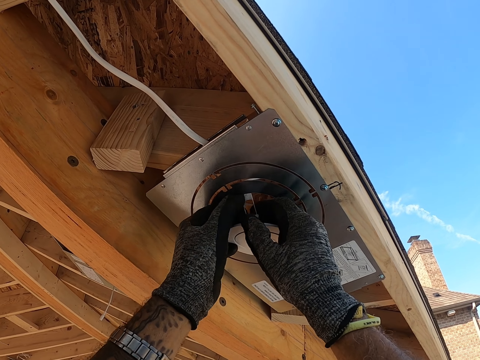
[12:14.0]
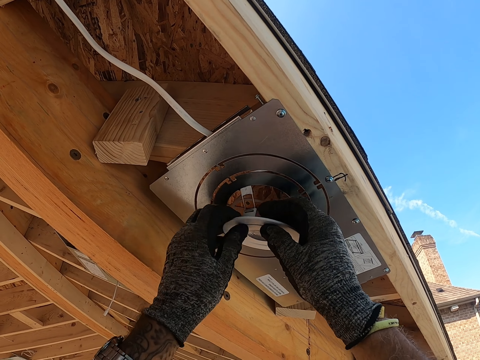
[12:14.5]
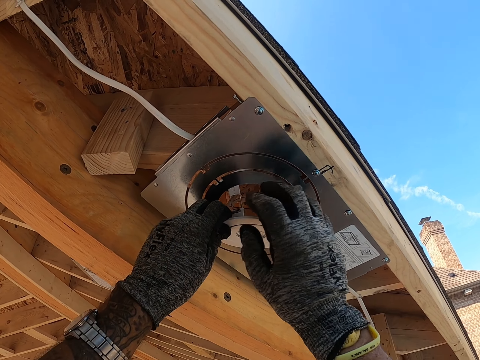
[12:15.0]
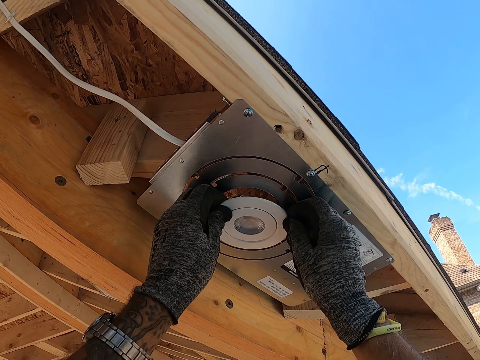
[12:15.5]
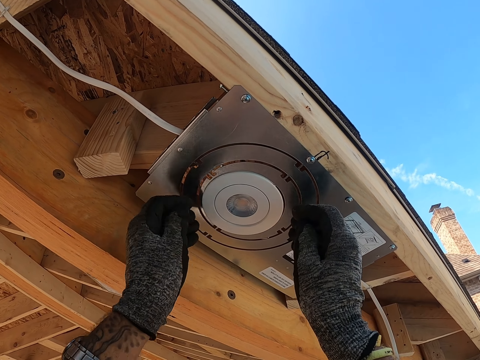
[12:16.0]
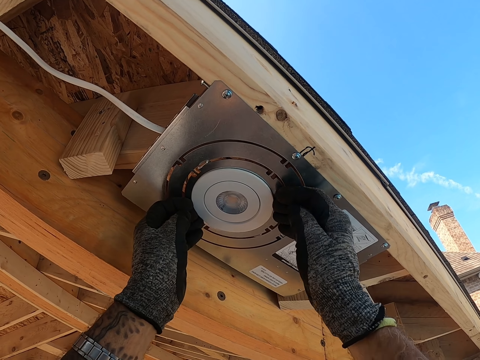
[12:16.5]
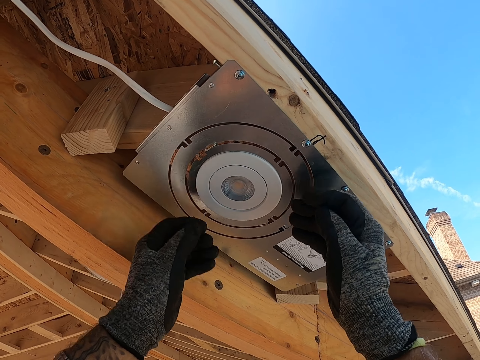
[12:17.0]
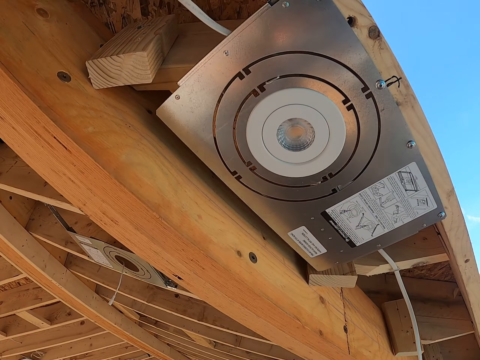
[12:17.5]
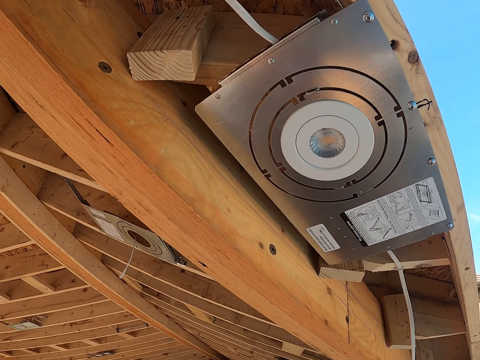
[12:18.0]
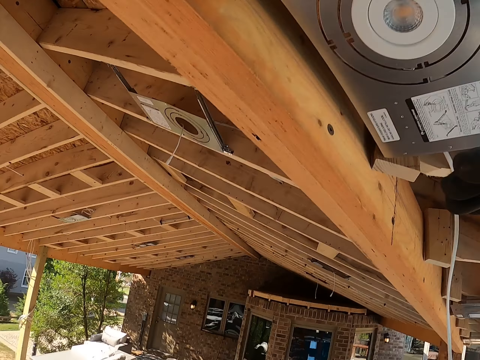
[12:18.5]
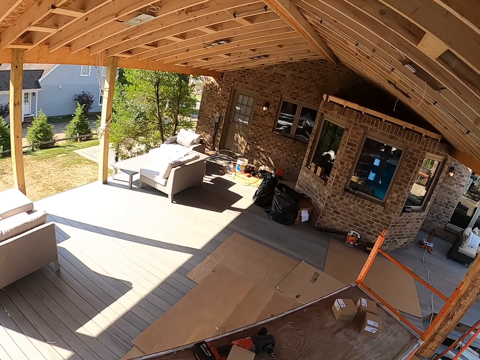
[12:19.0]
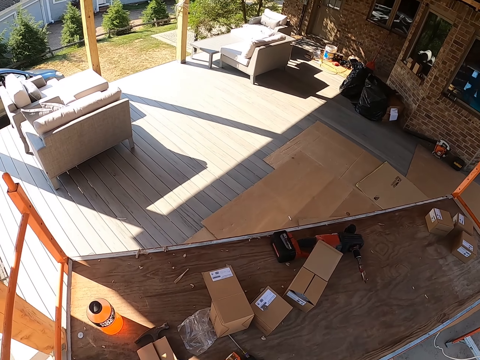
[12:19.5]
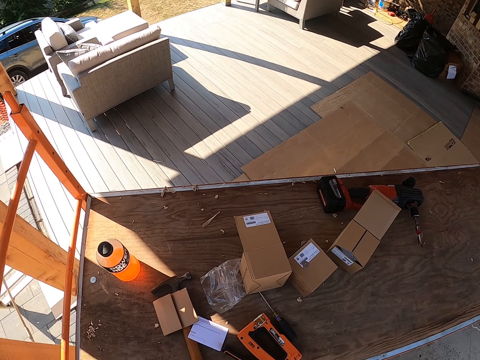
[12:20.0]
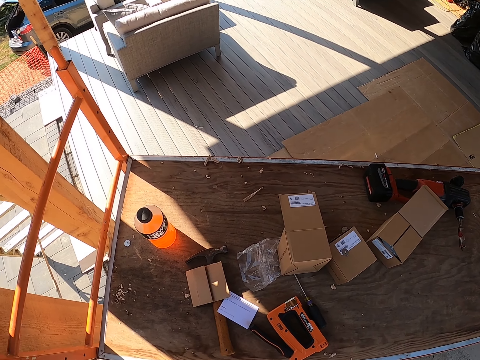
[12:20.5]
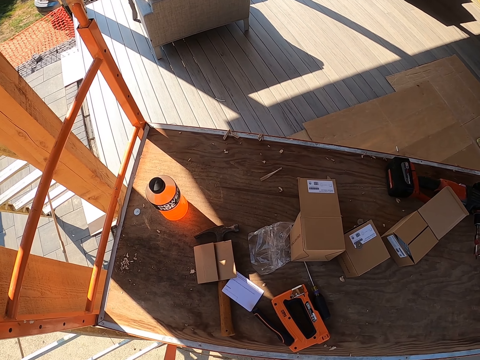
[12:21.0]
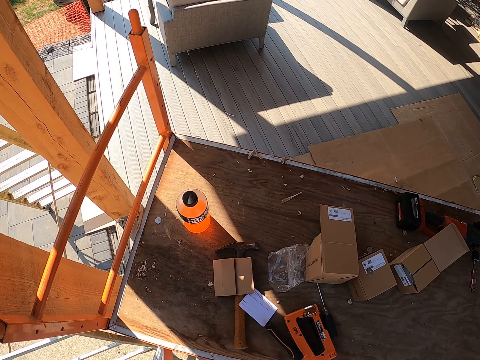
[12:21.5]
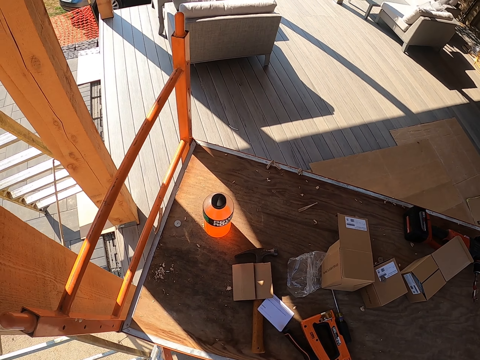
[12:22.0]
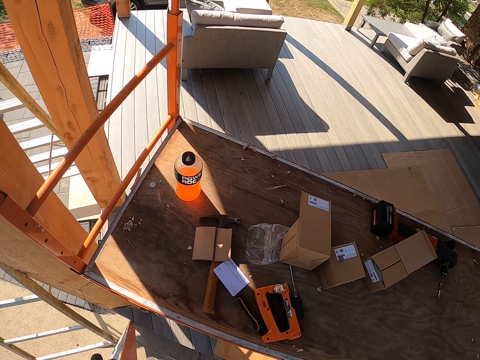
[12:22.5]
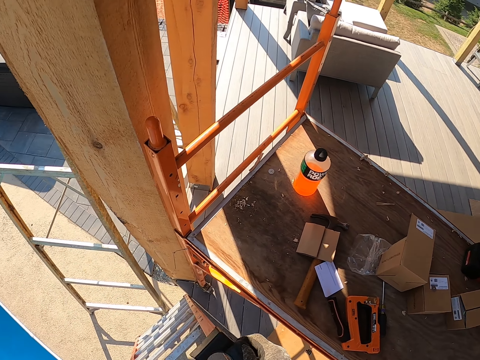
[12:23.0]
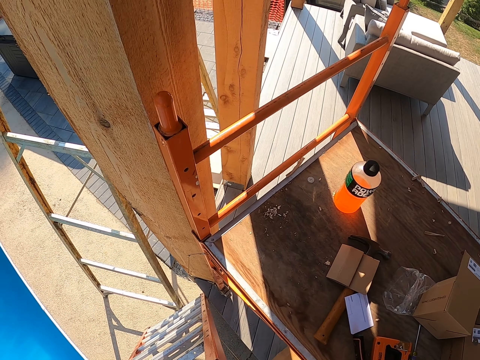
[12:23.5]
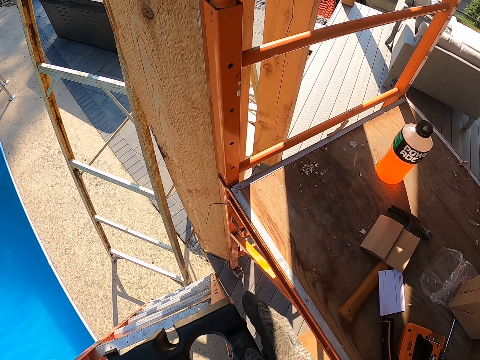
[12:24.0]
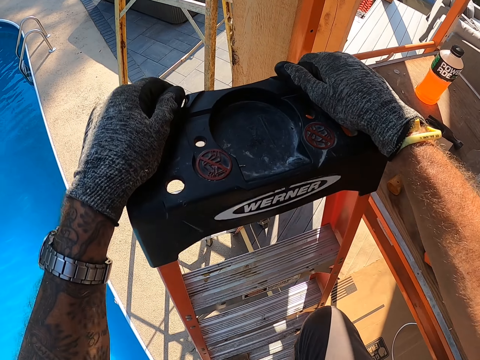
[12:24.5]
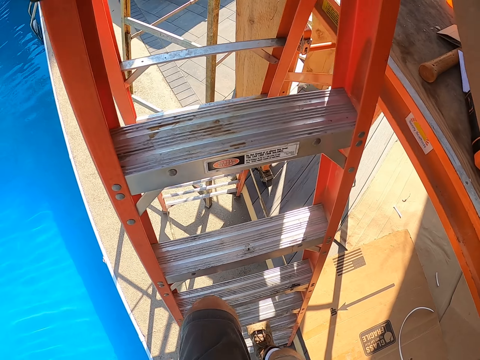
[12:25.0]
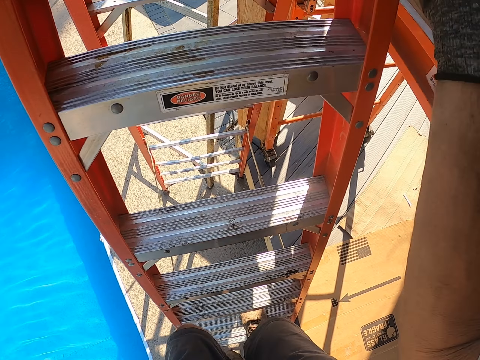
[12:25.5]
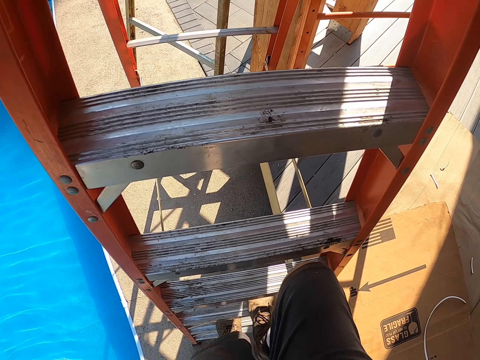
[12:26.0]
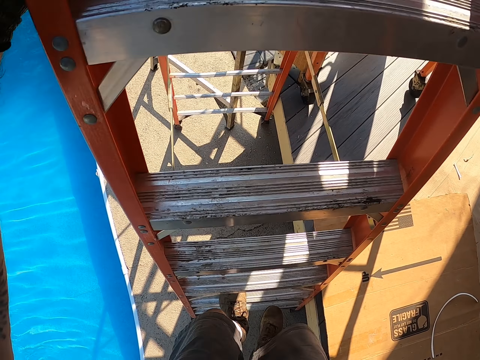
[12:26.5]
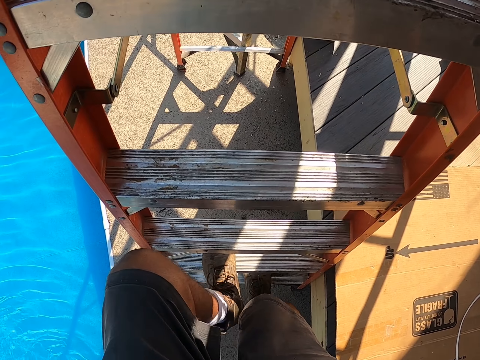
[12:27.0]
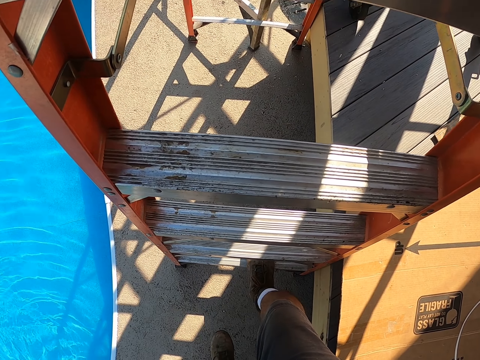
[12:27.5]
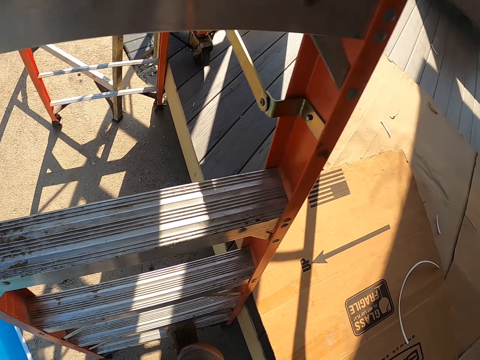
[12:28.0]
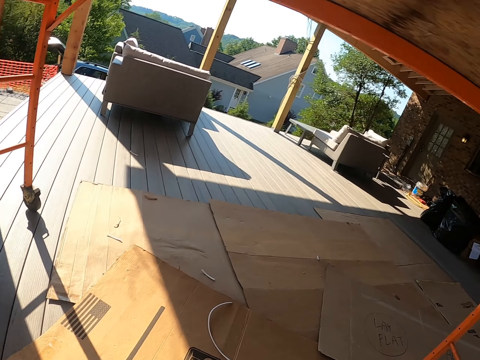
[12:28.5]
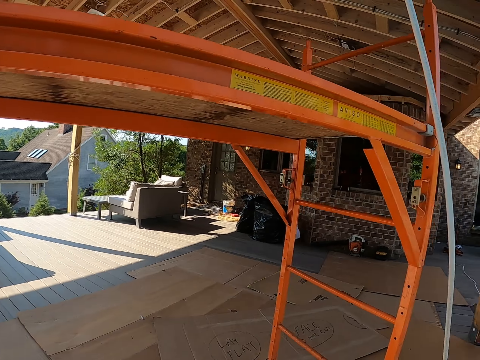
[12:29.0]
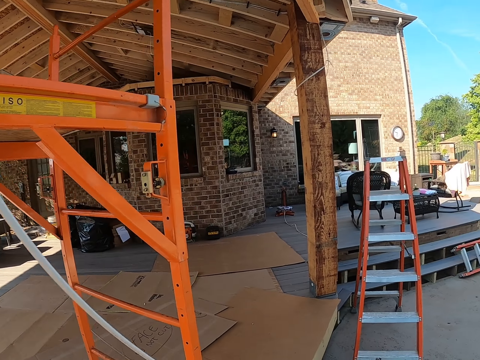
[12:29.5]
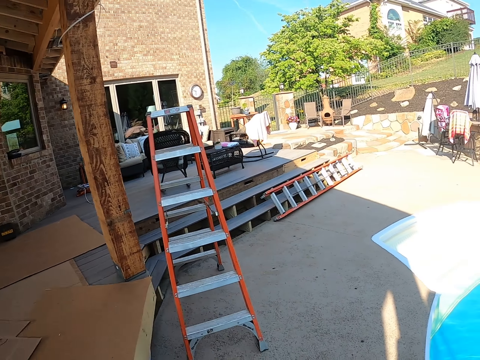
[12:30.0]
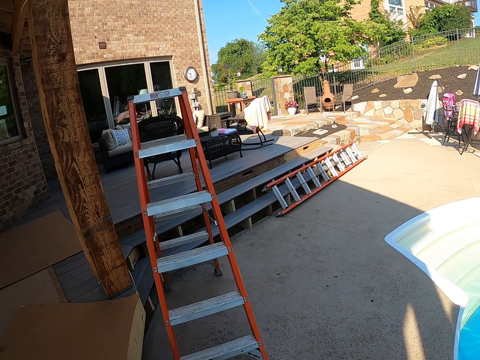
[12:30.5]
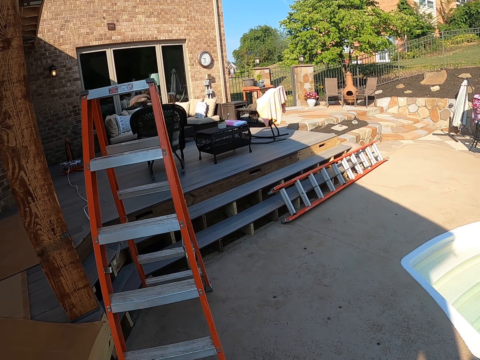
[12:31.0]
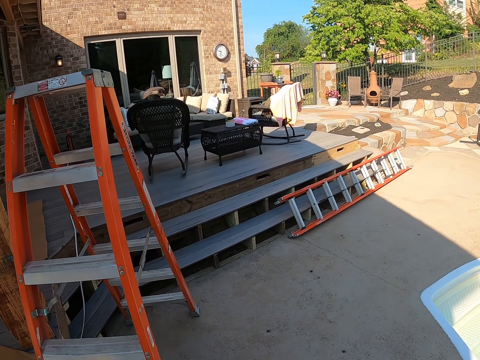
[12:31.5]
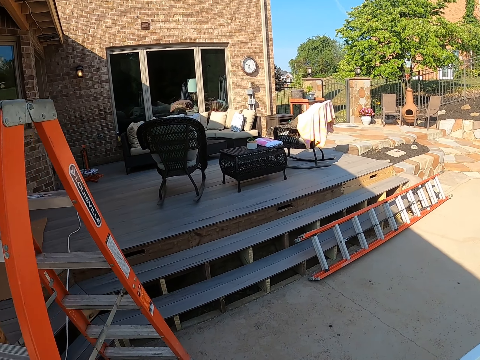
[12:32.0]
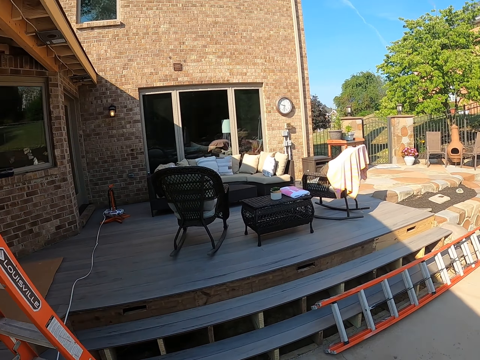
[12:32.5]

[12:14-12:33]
The camera wearer covers the something. They look around. They climb down the ladder. They walk around the compound.

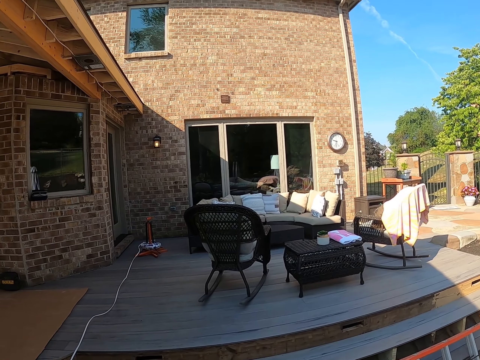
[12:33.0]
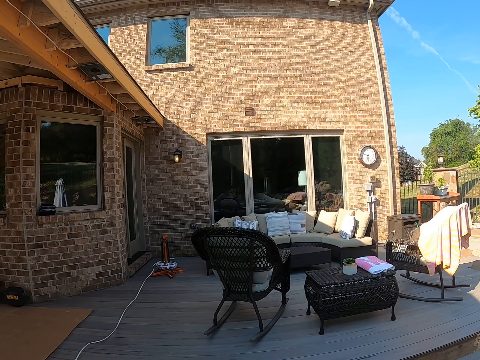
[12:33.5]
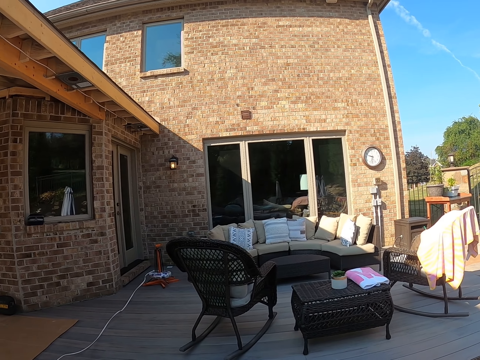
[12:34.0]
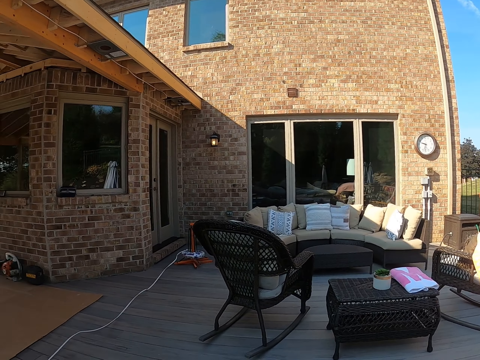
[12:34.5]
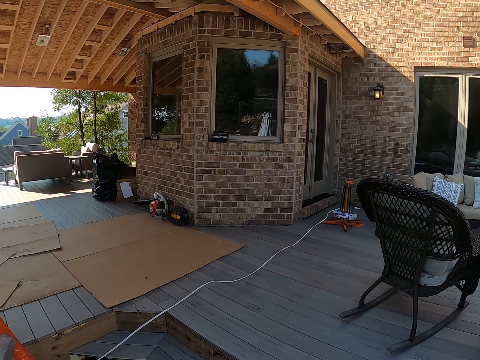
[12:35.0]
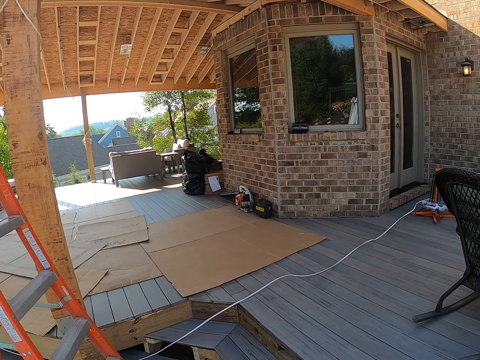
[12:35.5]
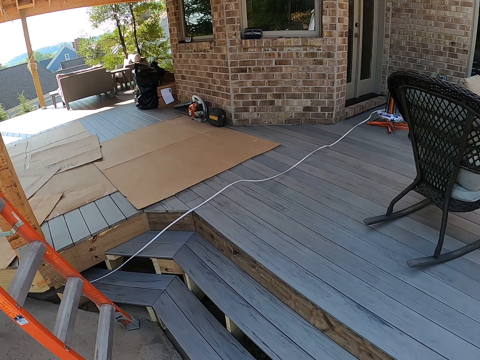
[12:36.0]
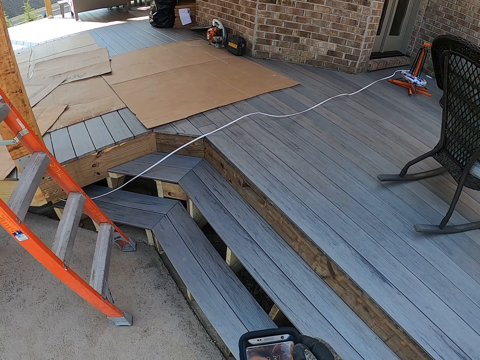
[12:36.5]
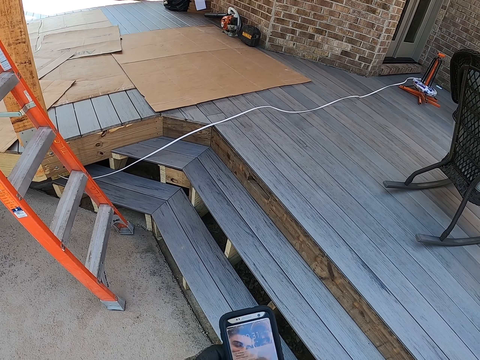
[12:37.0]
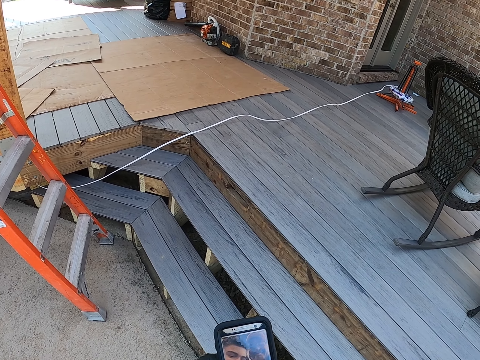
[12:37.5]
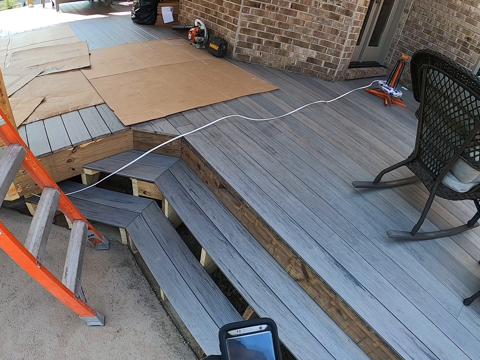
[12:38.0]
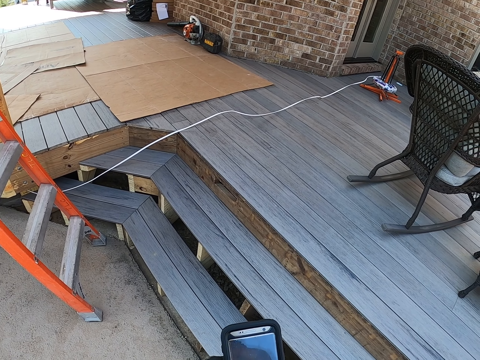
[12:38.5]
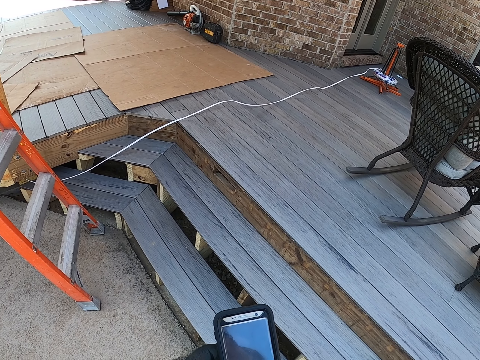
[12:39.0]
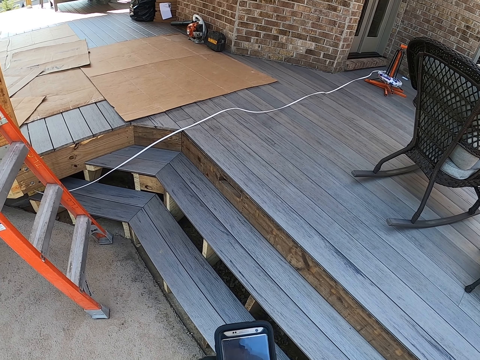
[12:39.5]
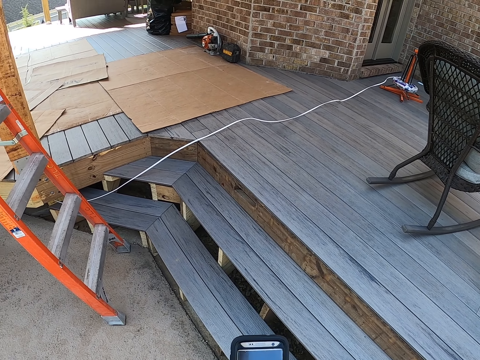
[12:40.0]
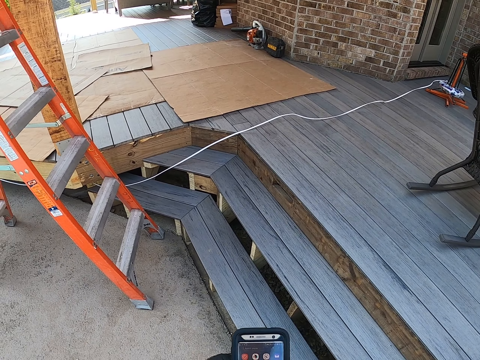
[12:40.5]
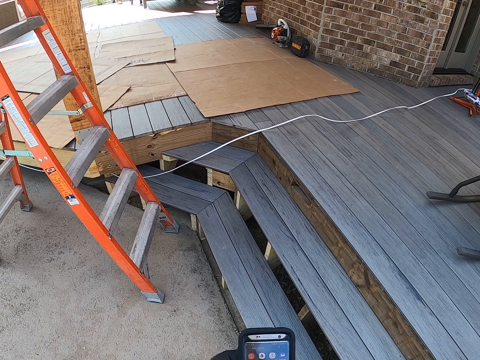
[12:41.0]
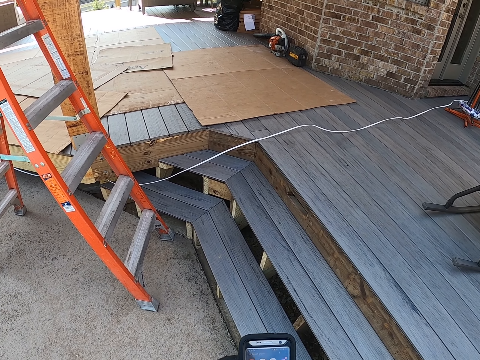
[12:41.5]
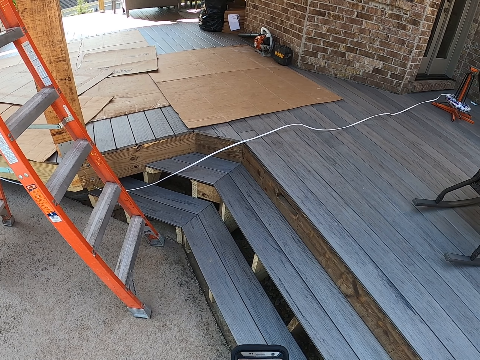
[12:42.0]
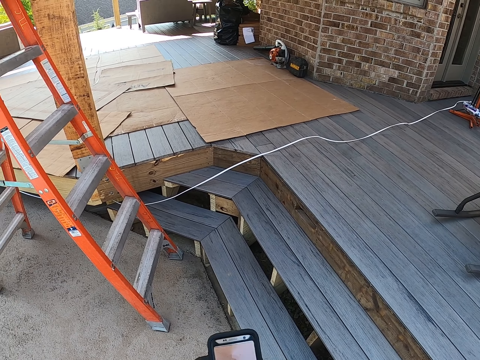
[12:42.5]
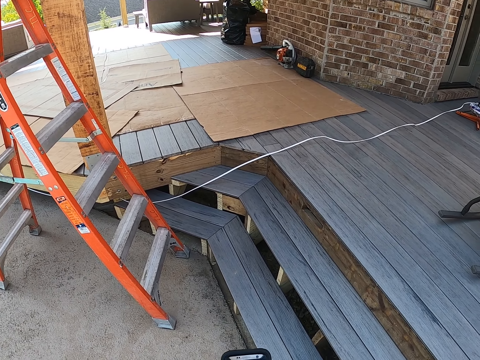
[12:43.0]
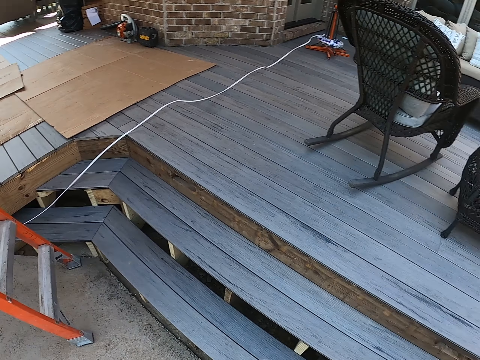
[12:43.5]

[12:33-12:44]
The camera wearer stares on a phone. They operate the phone.
